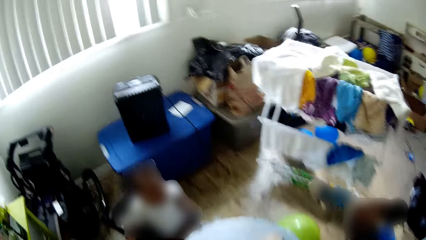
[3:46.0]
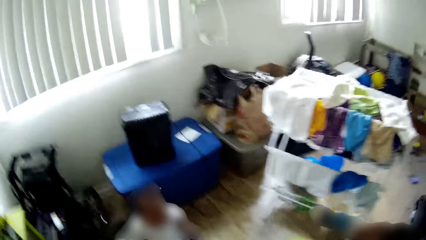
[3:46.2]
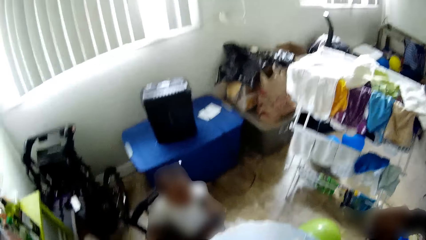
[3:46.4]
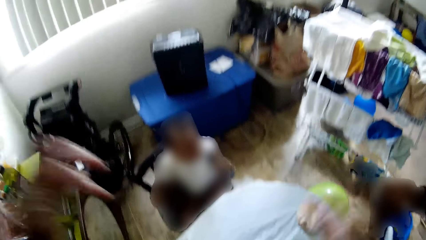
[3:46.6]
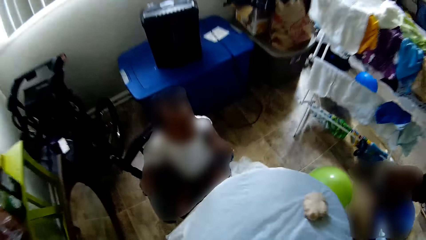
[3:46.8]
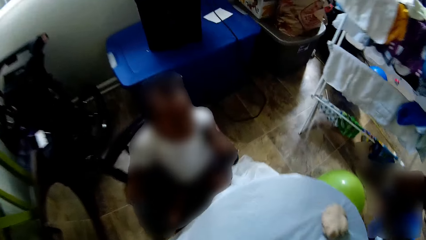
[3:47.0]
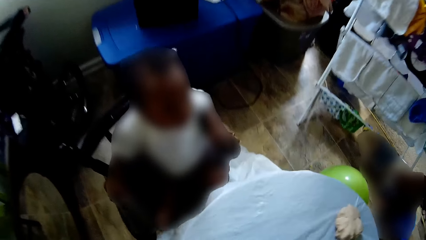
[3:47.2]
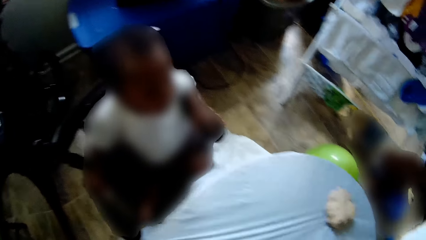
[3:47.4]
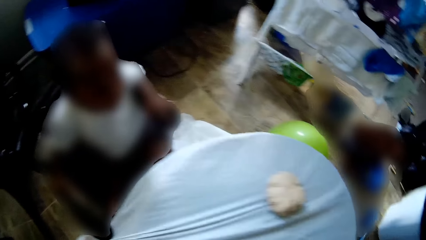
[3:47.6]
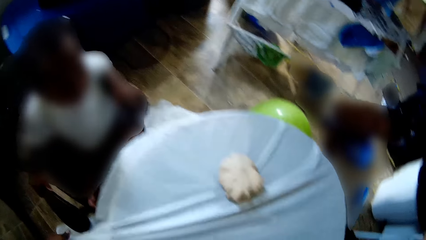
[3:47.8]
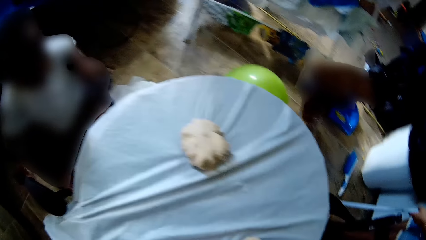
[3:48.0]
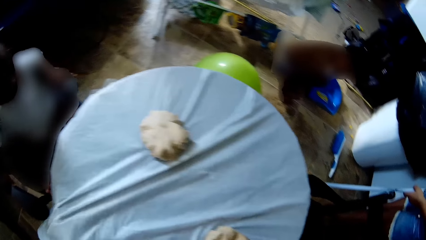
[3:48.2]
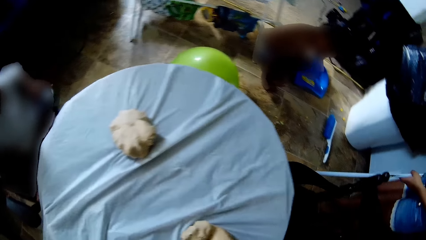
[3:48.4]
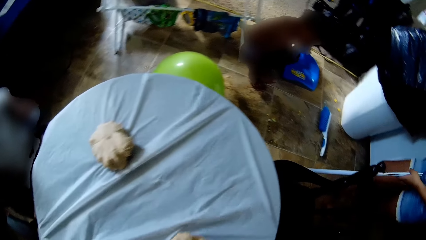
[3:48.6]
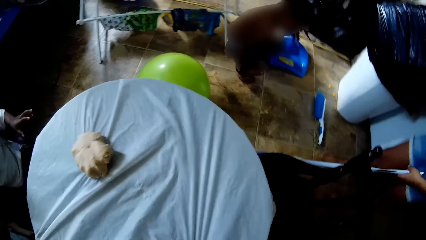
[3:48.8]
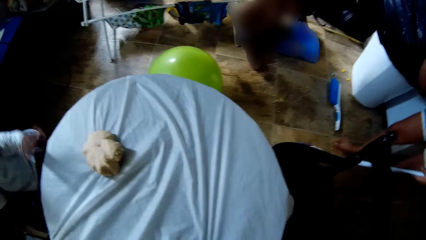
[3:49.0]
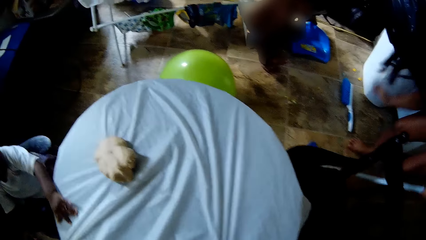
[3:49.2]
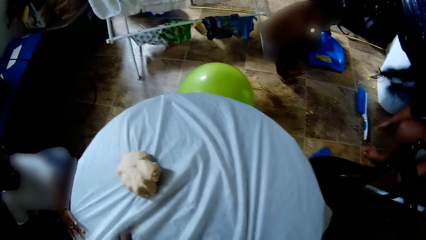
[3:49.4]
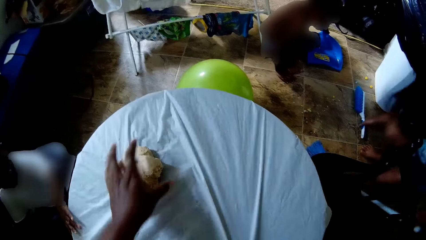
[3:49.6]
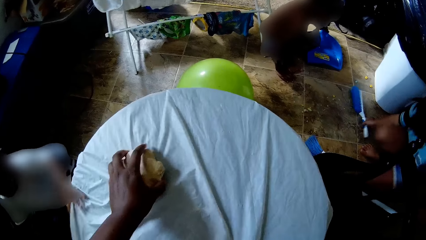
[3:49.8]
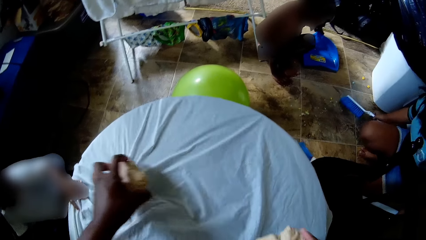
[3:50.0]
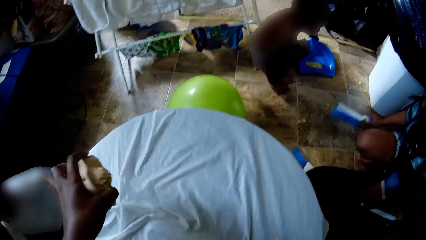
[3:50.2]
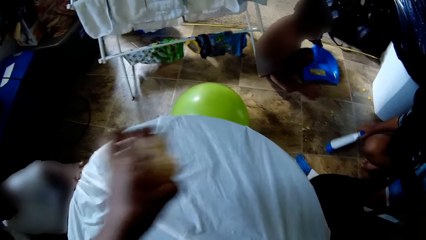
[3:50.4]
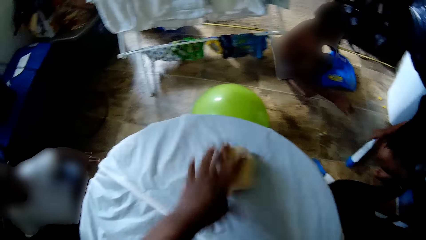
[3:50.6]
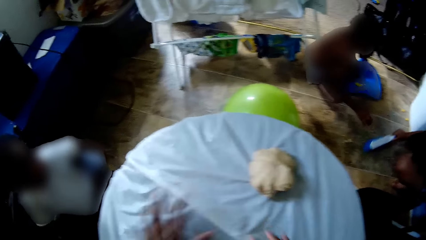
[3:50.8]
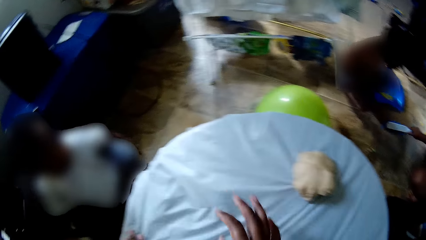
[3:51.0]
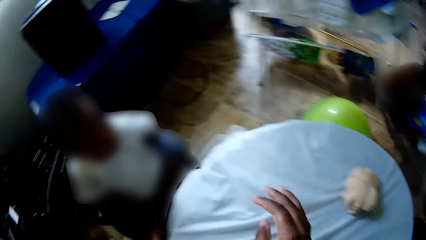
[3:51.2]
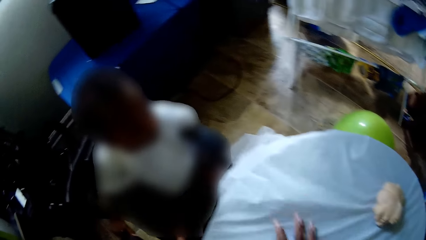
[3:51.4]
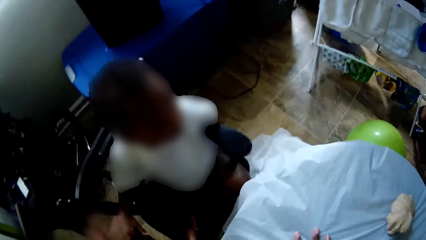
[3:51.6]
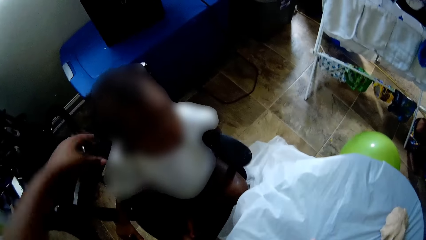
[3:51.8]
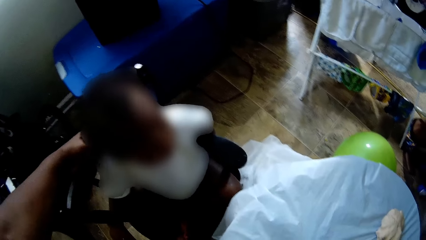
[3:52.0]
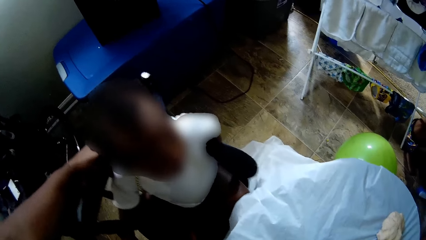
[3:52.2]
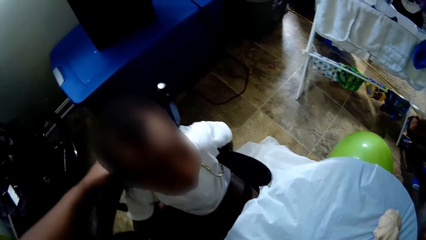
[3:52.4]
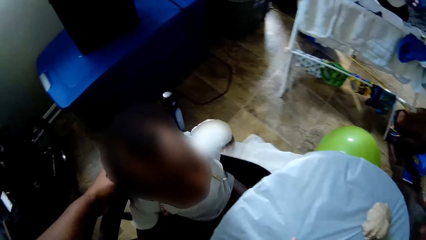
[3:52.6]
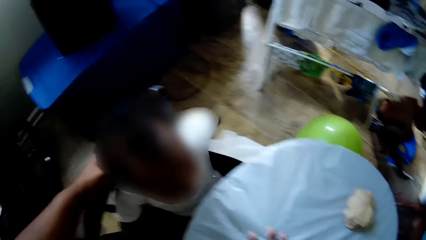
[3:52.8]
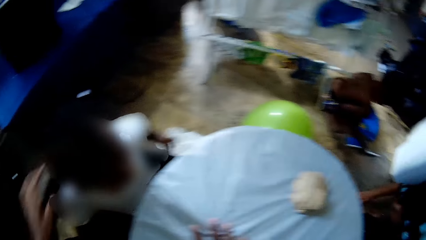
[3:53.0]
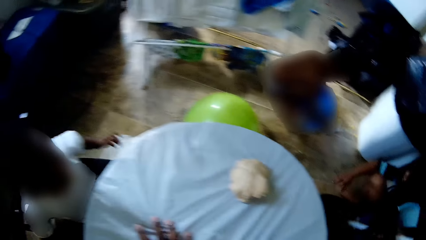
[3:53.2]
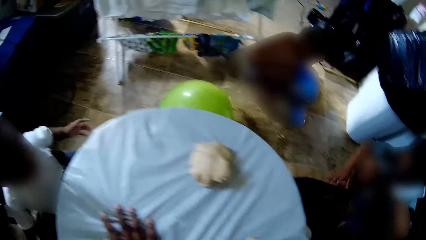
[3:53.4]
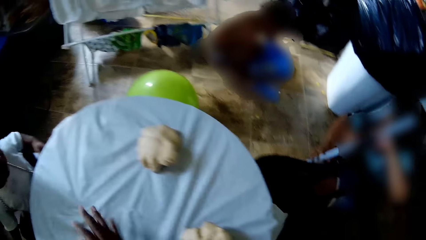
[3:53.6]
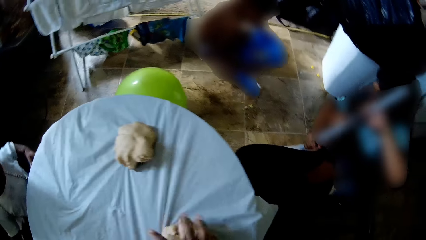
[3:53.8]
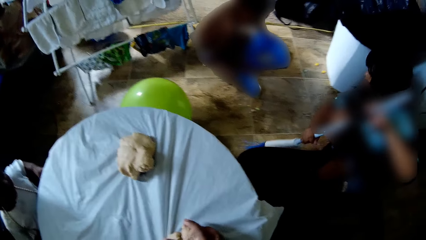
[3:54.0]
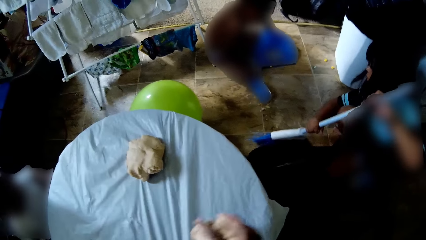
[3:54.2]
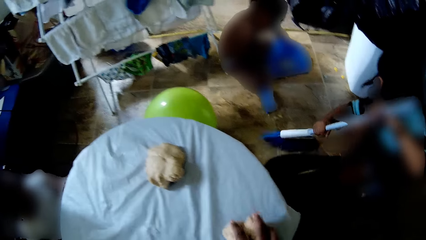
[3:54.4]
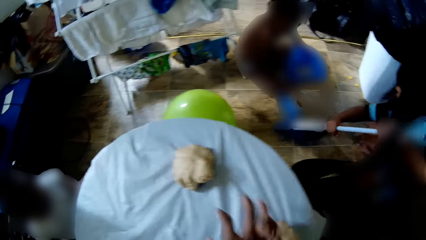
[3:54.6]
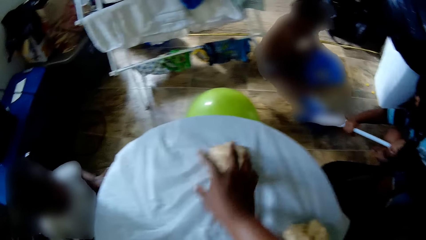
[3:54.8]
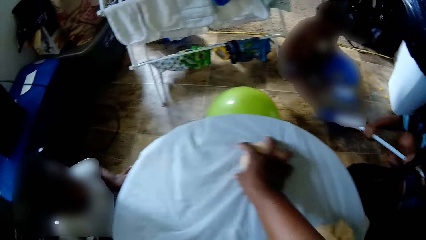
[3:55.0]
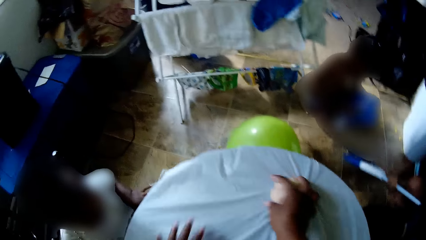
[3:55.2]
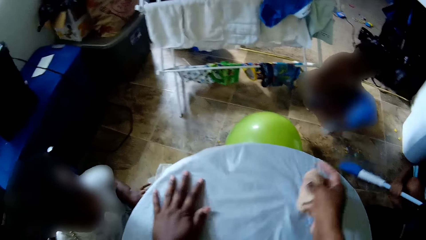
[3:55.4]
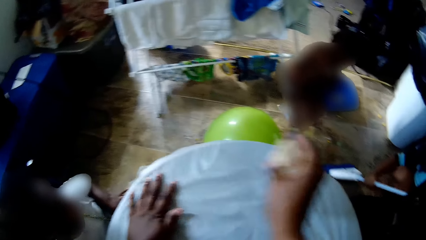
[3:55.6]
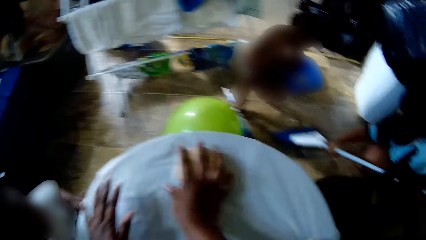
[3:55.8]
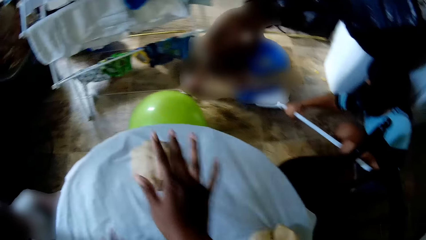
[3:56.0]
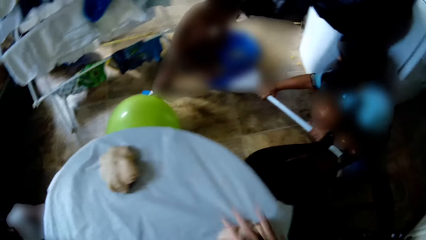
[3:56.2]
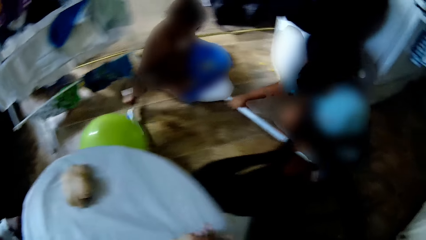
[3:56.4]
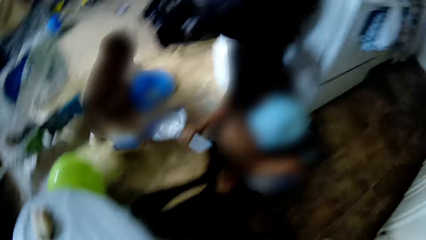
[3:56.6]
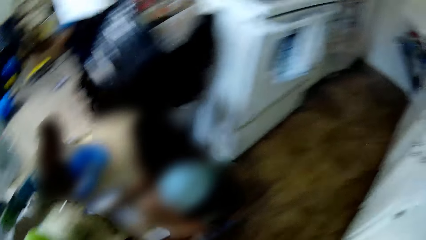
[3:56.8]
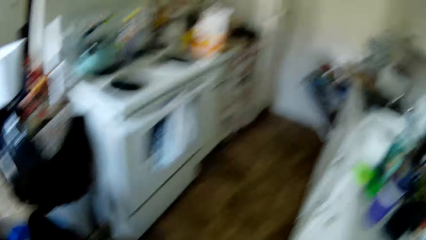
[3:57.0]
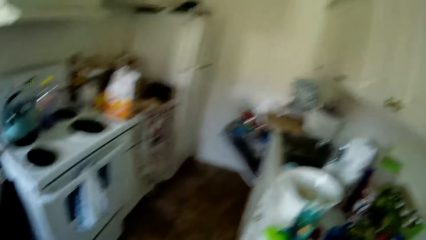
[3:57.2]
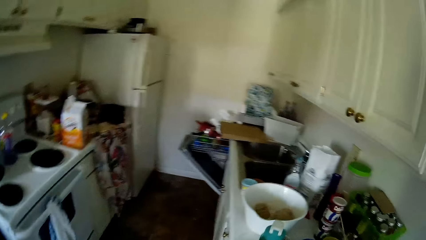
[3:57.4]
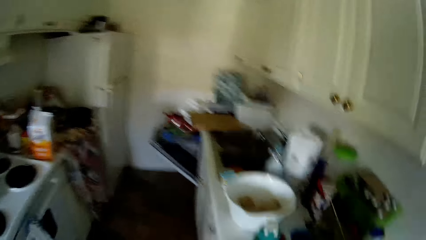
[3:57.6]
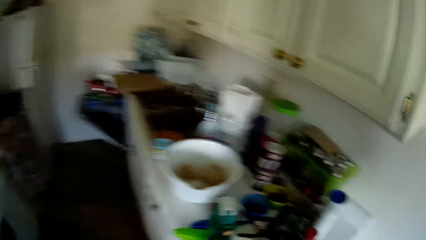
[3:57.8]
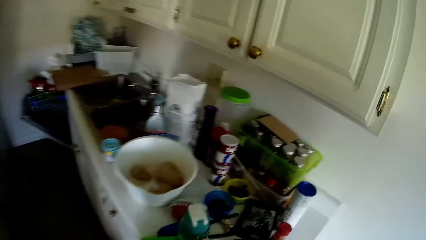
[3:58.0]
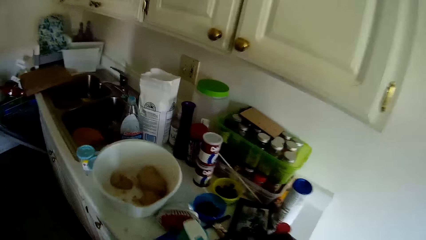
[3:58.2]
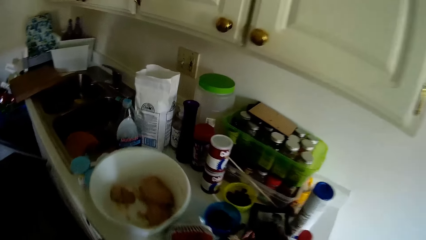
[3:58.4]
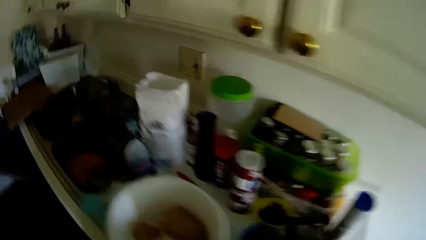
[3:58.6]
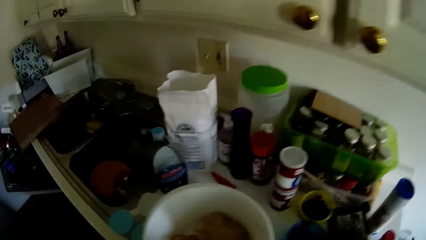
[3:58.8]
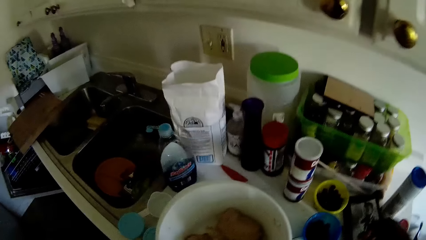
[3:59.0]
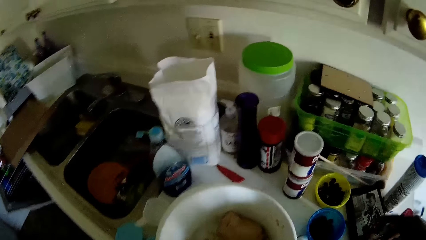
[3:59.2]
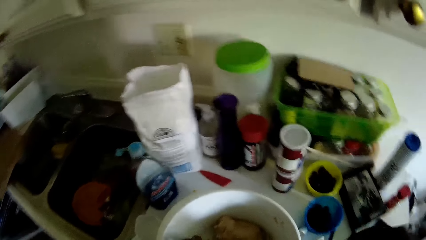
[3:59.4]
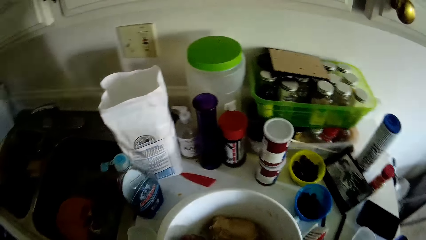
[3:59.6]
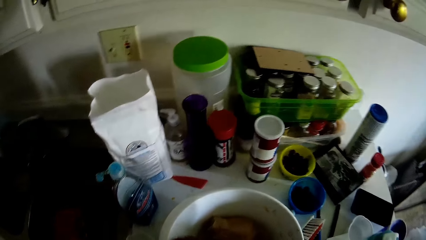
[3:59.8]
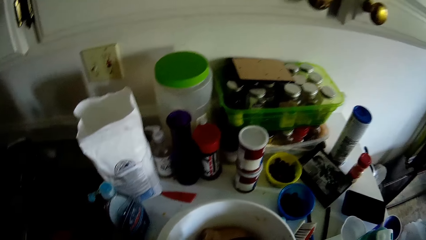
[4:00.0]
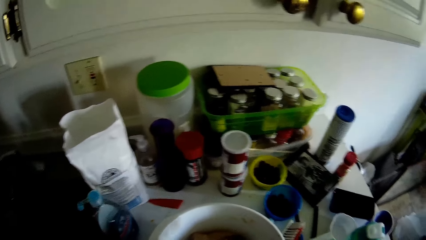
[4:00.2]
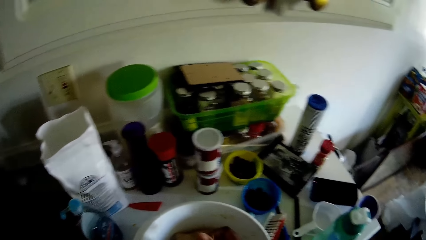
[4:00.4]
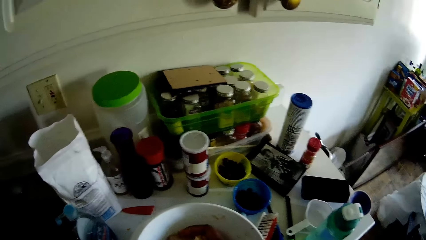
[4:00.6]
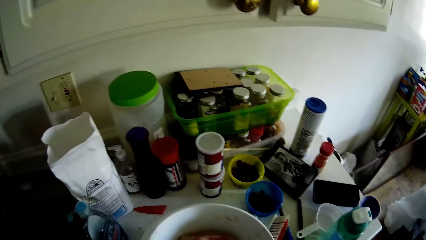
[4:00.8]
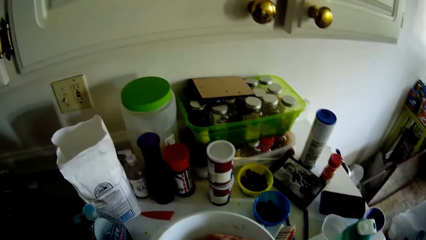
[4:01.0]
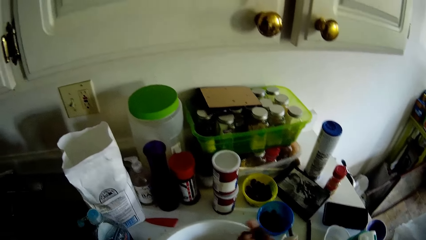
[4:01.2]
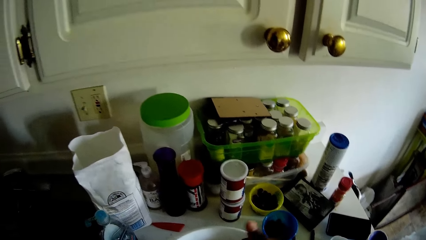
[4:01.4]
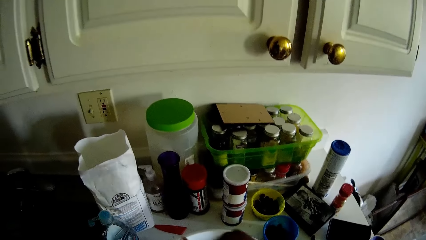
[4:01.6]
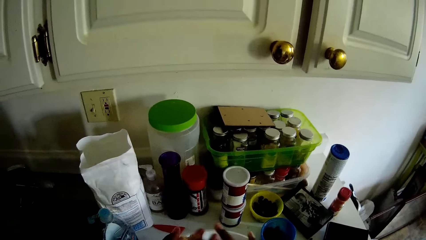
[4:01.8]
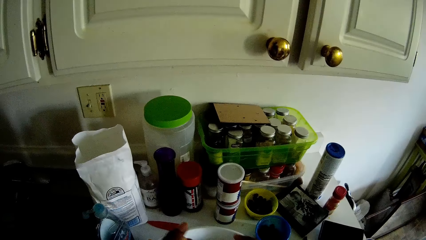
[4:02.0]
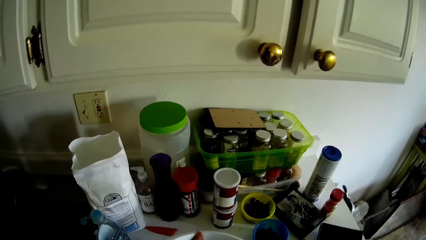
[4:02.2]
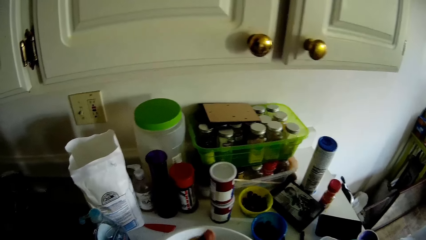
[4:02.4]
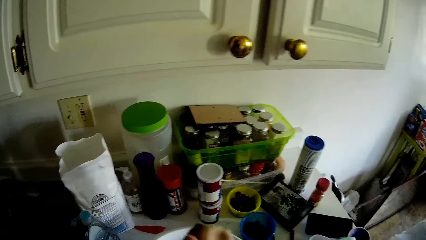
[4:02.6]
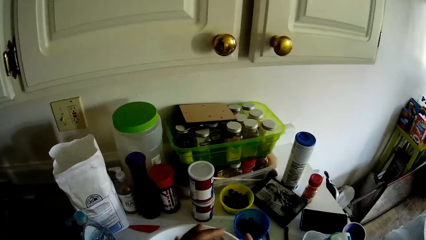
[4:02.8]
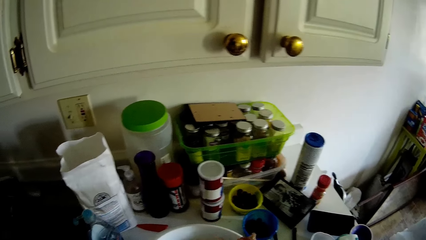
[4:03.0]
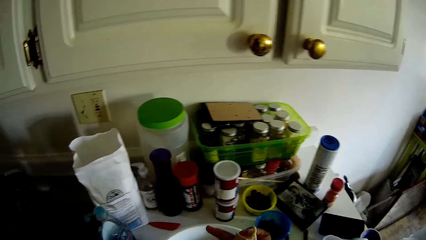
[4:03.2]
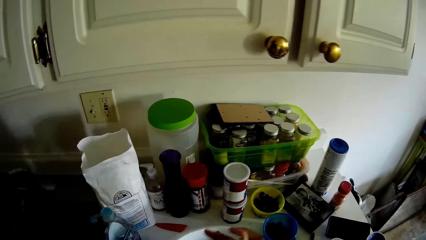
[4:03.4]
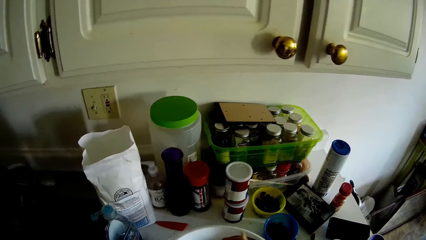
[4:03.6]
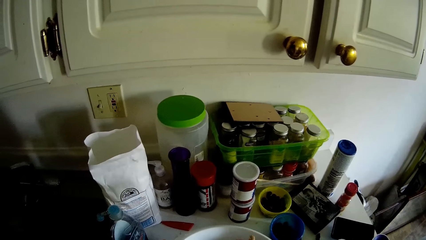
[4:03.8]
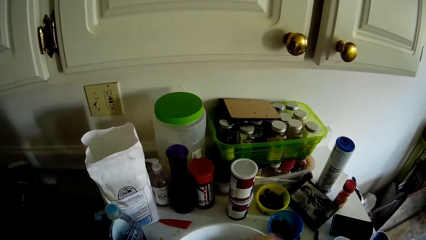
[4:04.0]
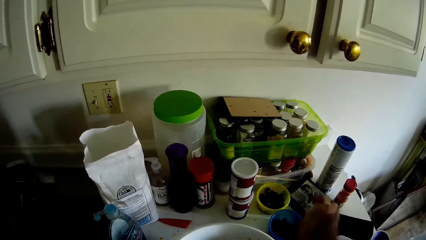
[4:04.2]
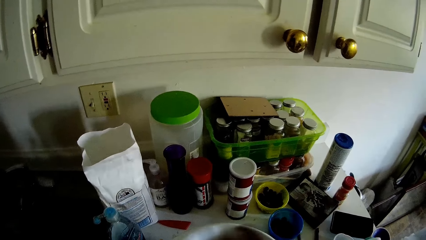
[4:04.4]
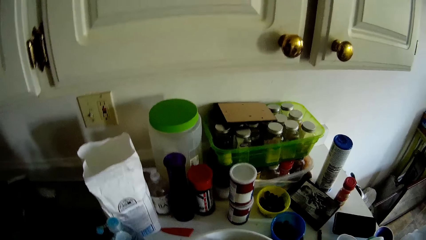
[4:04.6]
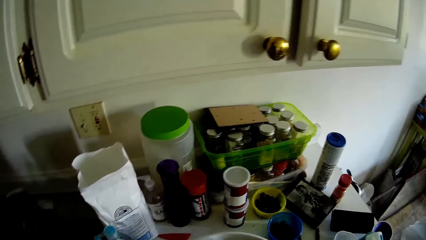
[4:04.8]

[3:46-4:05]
The camera wearer adjusts the table cloth on the table. A child picks a brush on the floor with her right hand. The camera wearer picks up a dough on the table with her left hand. The child sweeps the floor with the brush in her right hand. The camera wearer drops the dough in her left hand on the table. She adjusts the table cloth on the table. She pushes another child in a chair with her left hand in front of the table. She adjusts the table cloth on the table. She picks up the dough on the table with her right hand. She touches the table with her left hand. She drops the dough in her right hand on the table. She walks to the kitchen counter. She kneads the dough with her hand.
